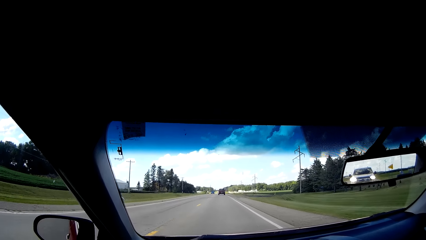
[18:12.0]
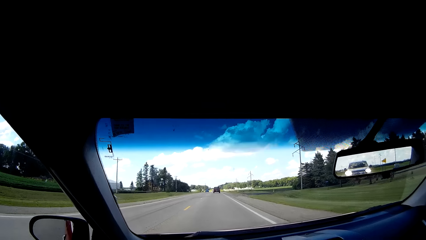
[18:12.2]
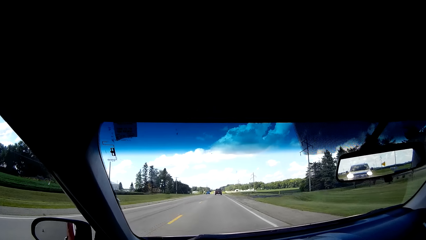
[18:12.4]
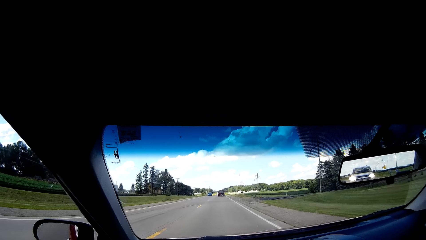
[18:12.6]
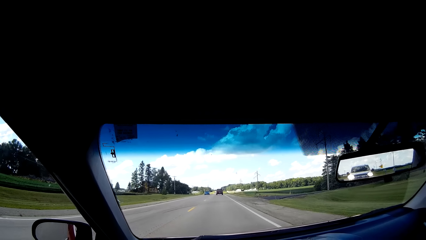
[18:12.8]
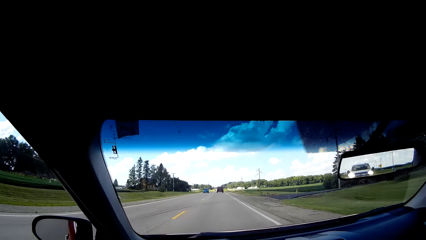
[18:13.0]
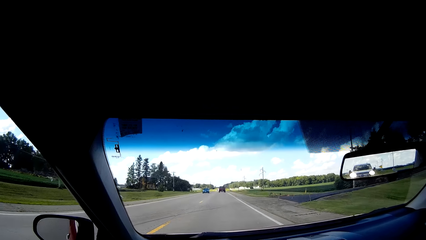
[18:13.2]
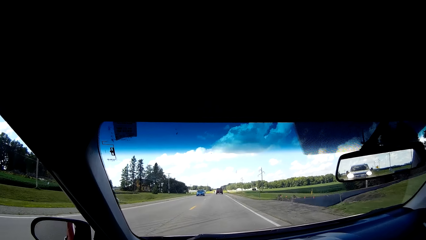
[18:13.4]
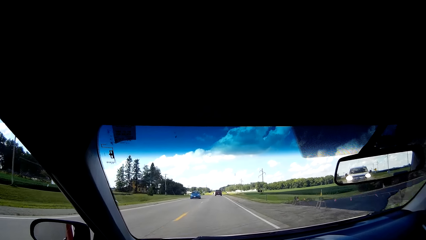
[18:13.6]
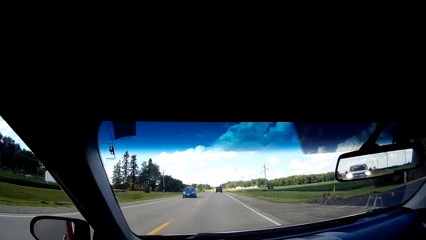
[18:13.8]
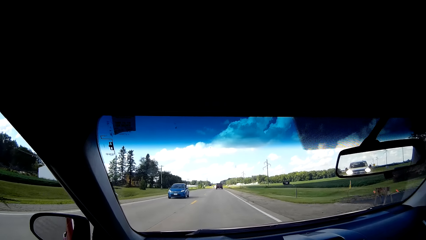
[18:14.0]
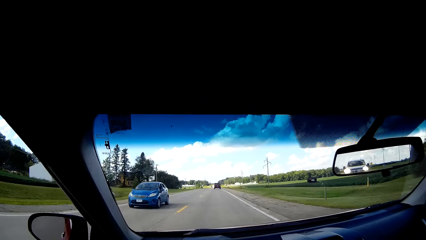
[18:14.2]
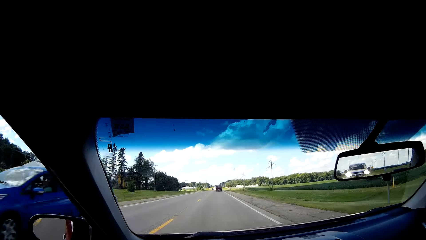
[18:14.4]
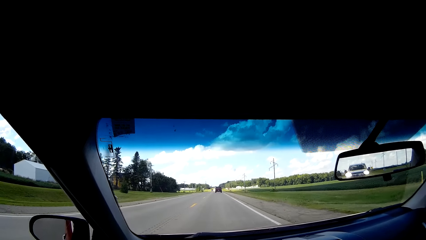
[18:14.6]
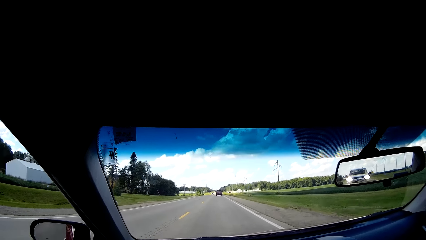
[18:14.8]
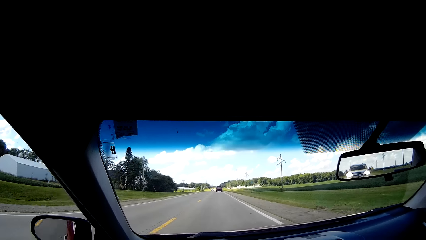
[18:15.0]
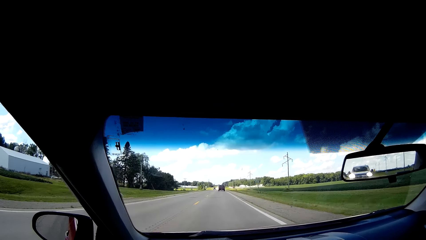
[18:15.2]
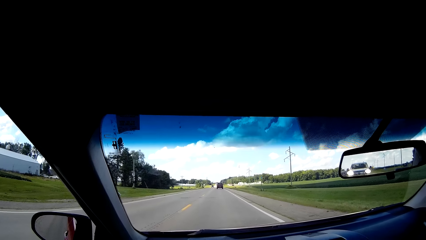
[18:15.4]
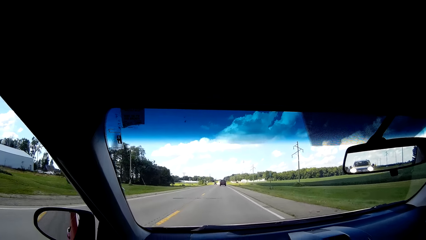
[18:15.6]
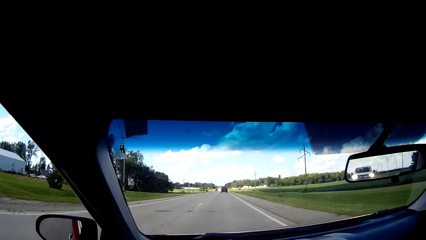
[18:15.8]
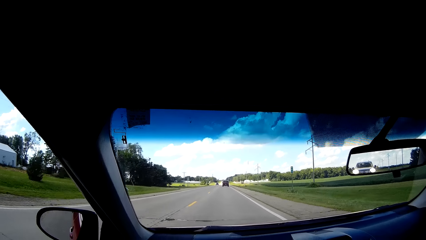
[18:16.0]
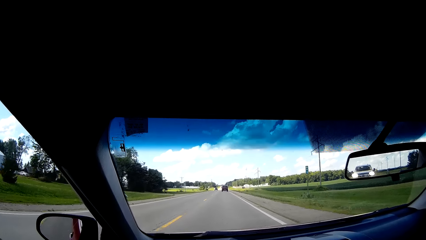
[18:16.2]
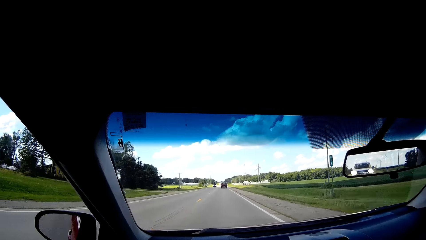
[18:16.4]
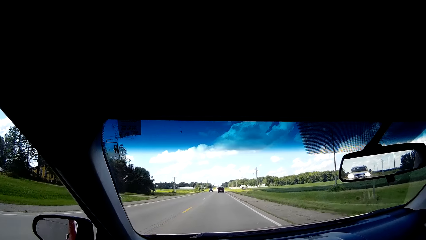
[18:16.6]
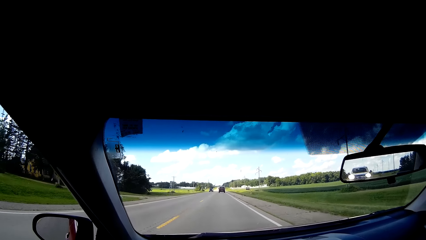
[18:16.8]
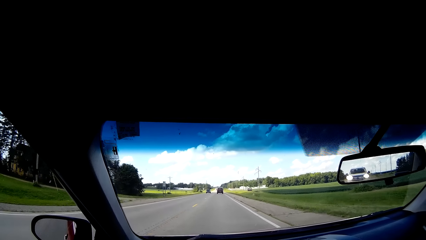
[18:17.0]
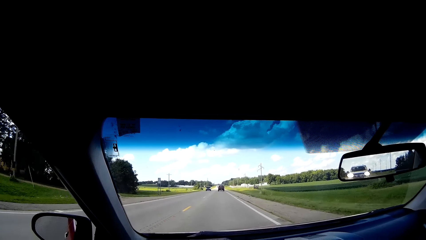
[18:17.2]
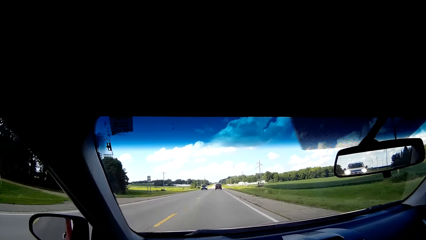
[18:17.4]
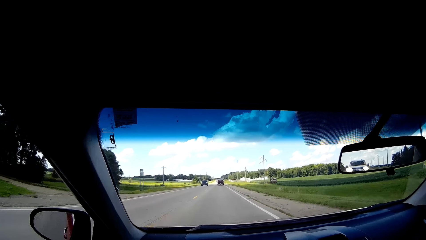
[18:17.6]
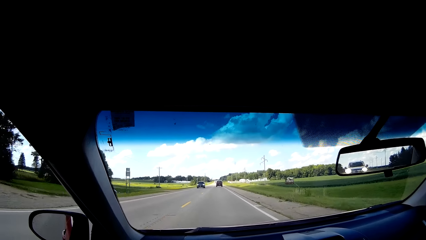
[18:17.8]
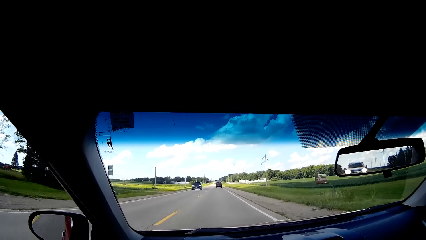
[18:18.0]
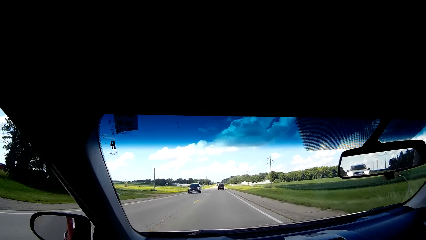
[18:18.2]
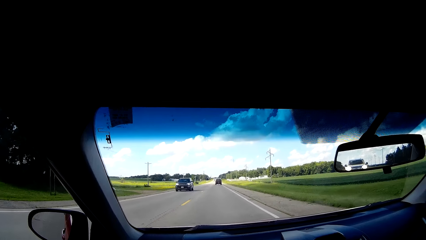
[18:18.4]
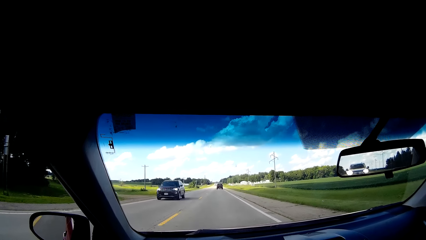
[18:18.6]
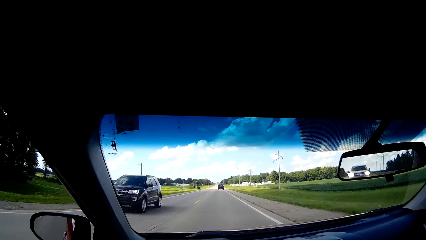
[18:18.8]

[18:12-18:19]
The camera wearer looks through the rear view mirror.

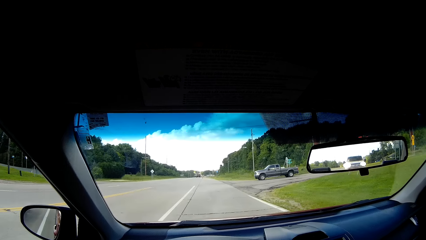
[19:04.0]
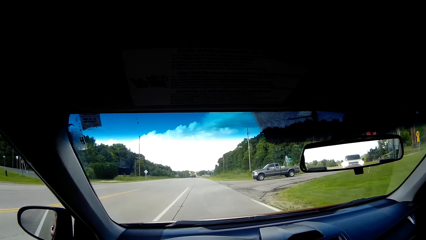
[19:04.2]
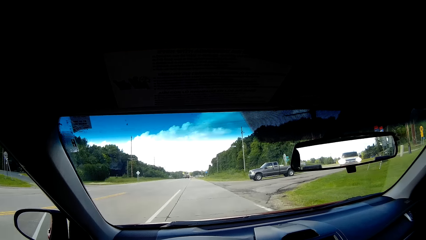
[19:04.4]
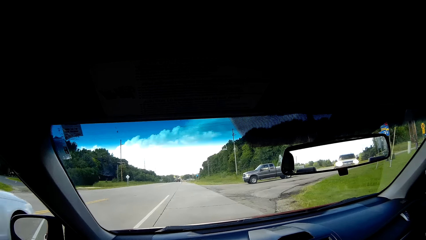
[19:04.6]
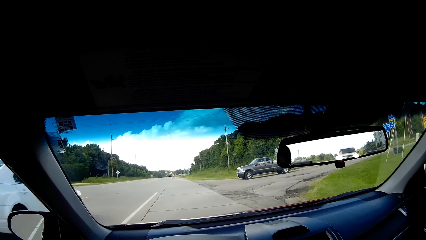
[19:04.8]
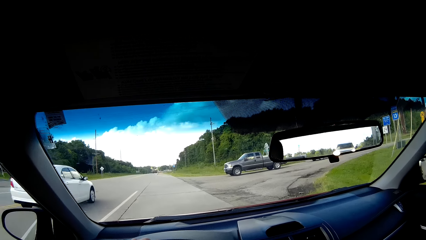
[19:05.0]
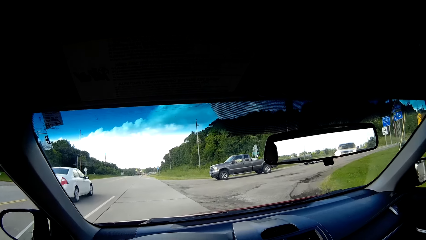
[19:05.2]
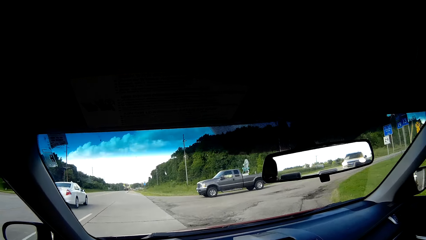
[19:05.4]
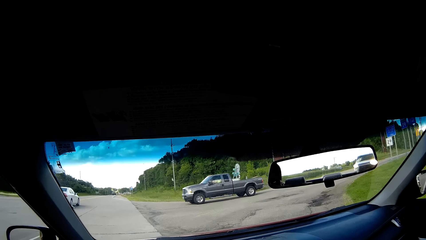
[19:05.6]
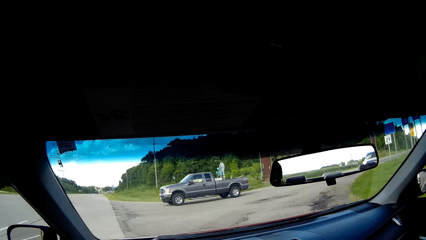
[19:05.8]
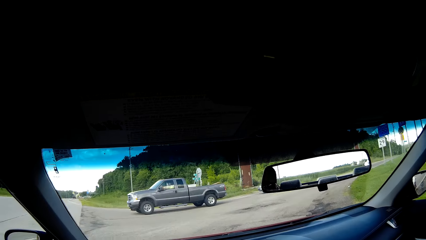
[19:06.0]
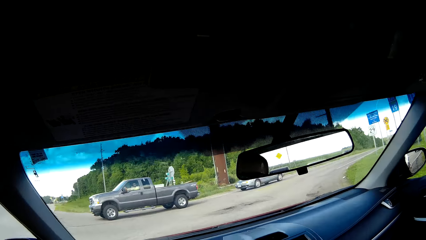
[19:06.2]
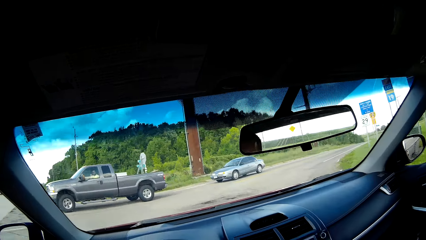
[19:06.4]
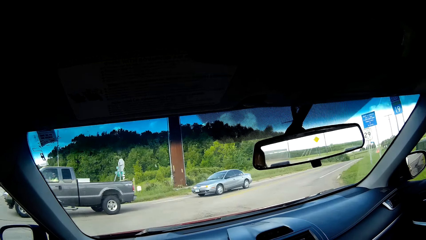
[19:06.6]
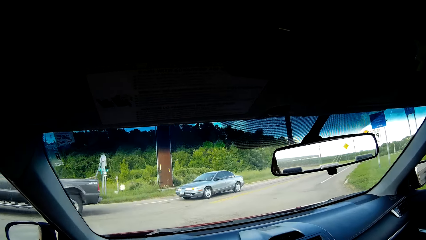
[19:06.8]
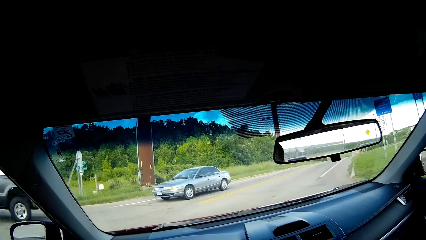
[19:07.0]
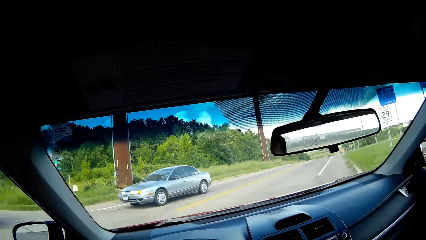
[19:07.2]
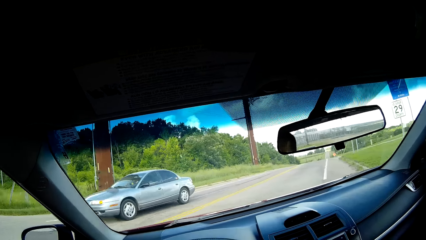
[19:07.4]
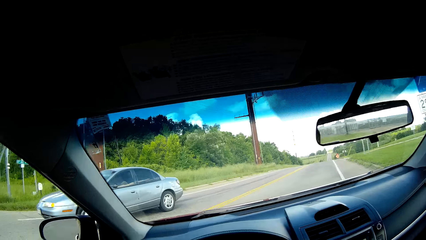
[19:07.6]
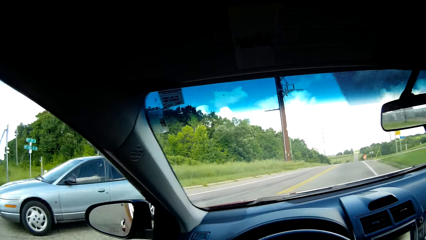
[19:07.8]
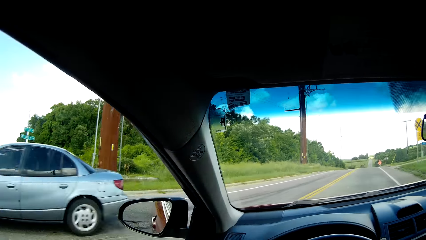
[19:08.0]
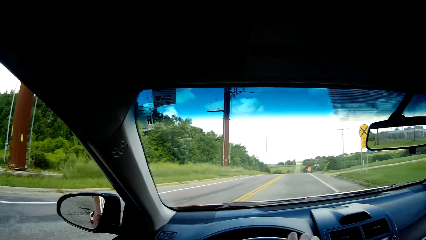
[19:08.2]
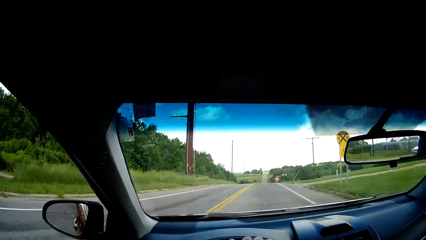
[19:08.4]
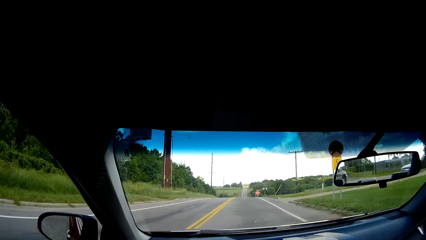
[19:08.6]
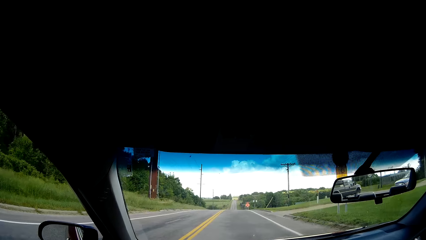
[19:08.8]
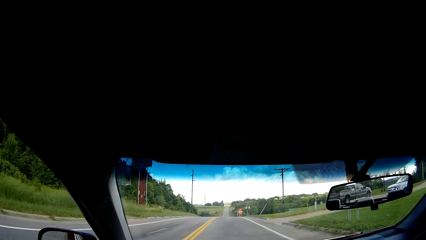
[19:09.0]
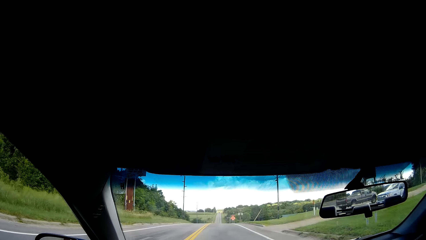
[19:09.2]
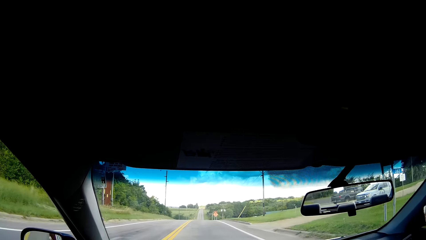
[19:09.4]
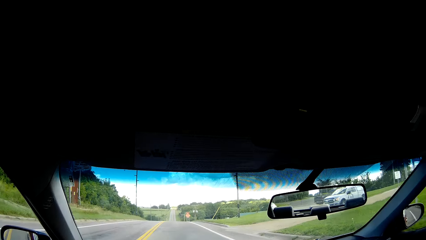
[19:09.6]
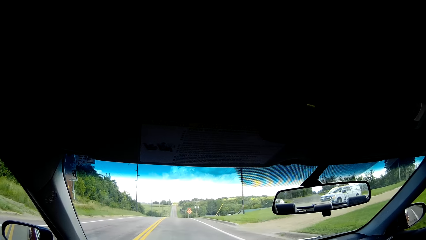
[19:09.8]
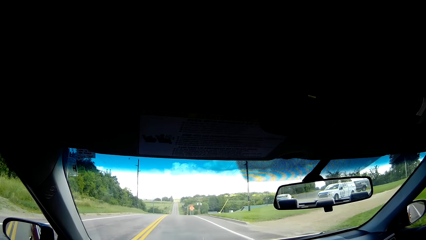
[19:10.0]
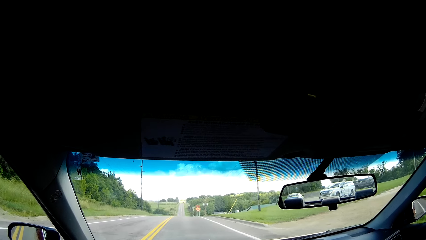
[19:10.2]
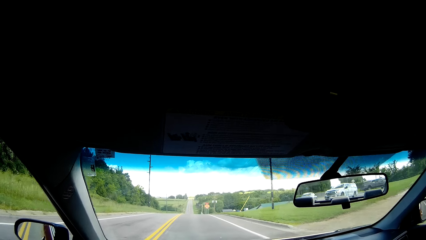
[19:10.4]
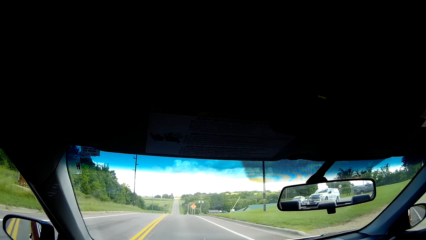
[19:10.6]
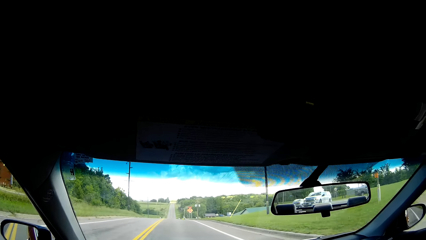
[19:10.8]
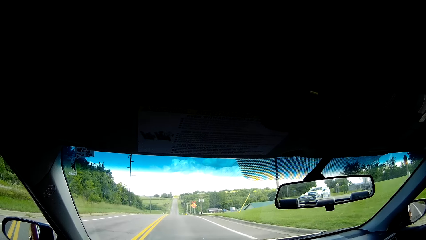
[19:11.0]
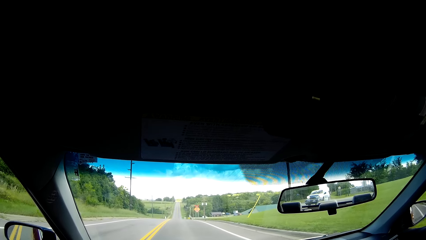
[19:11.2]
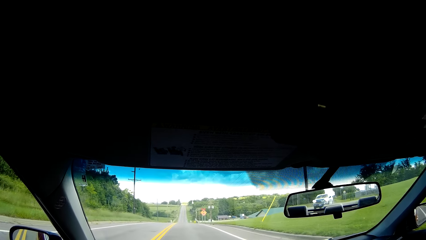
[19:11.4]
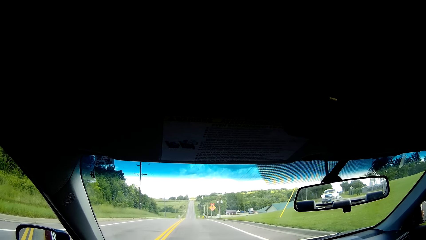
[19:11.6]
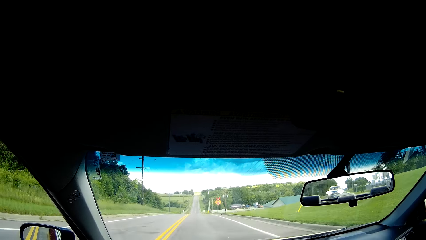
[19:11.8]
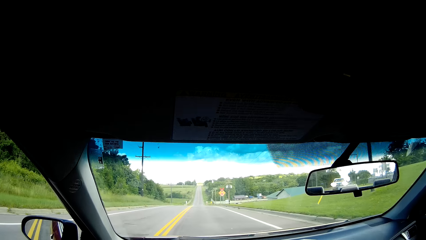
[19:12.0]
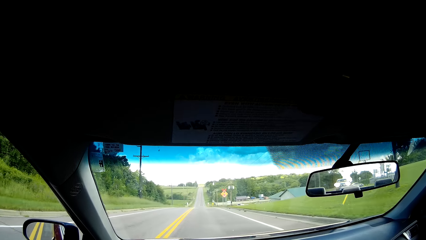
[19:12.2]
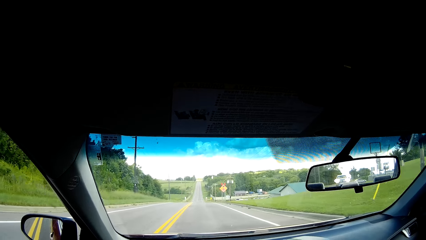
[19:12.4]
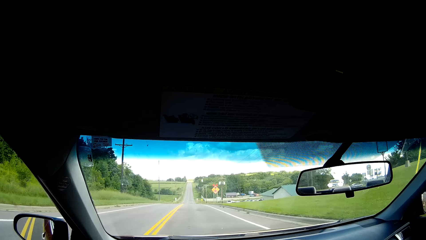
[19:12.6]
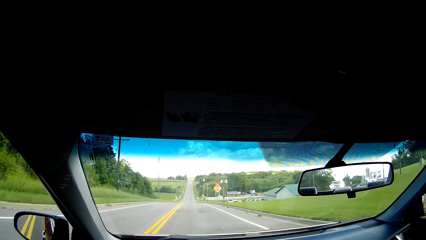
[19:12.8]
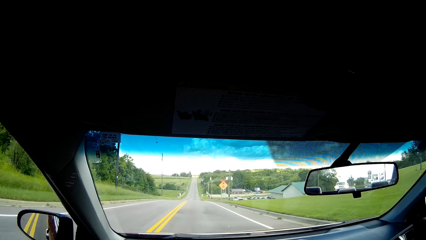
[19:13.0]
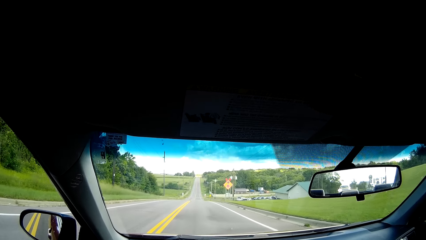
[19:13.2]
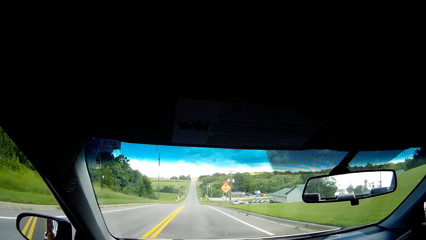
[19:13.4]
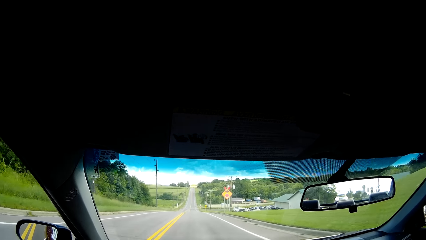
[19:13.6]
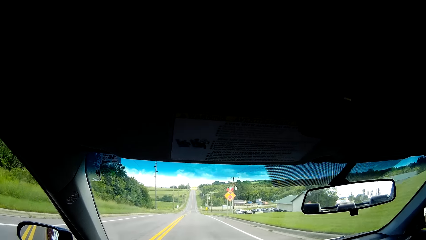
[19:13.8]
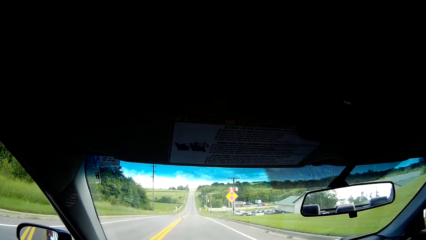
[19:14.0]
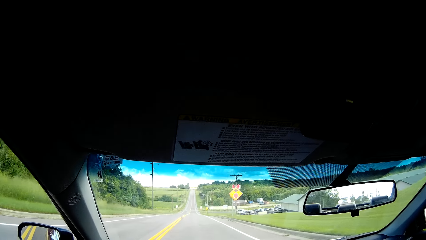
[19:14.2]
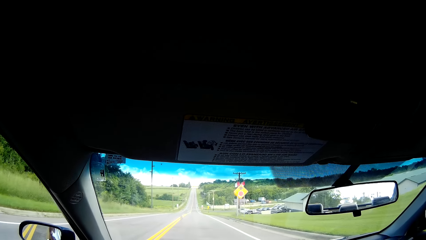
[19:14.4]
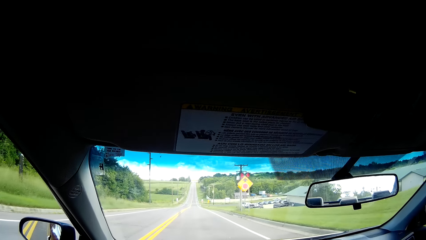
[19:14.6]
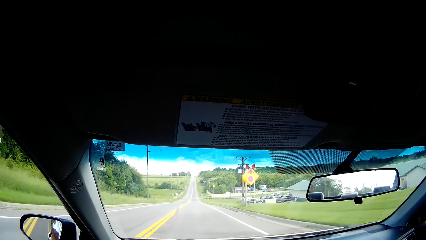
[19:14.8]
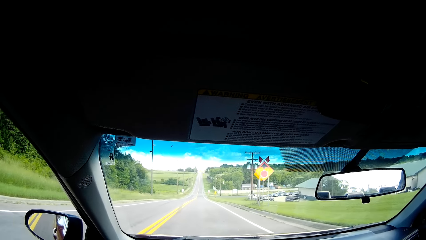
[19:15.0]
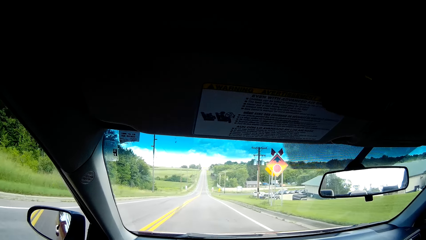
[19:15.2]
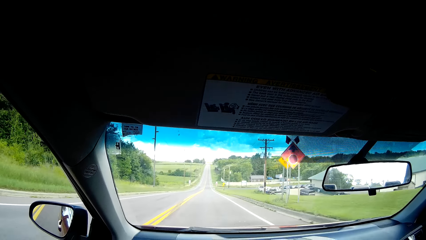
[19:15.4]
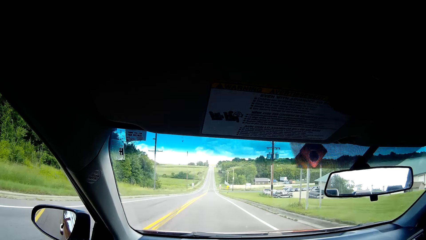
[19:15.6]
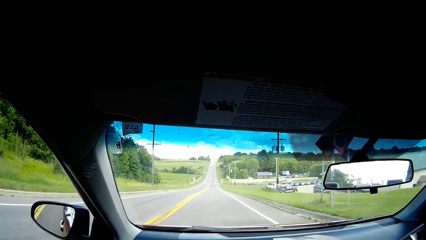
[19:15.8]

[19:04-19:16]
The camera wearer turns the car on the right side. They drive the car.
